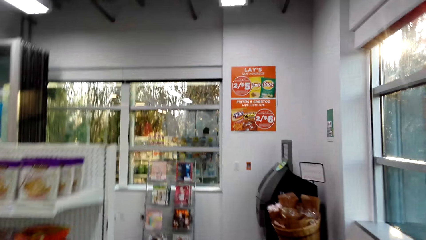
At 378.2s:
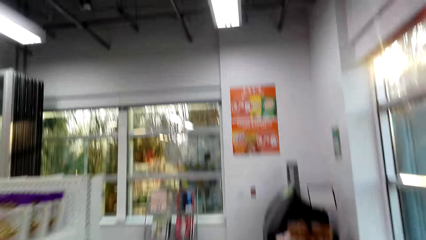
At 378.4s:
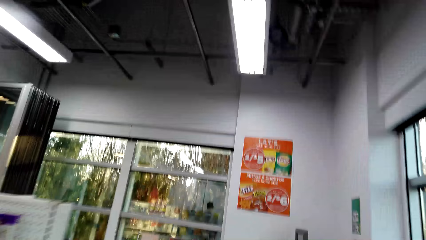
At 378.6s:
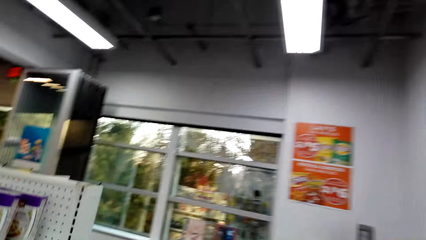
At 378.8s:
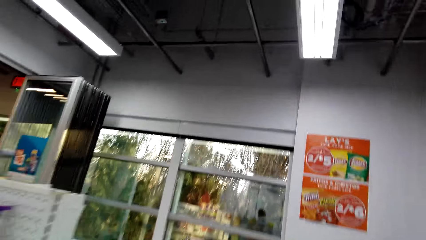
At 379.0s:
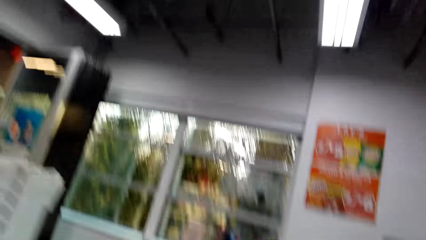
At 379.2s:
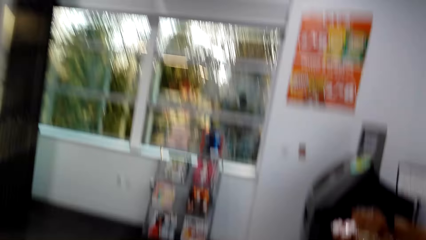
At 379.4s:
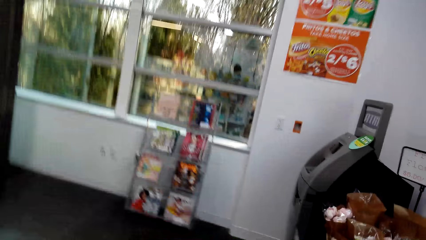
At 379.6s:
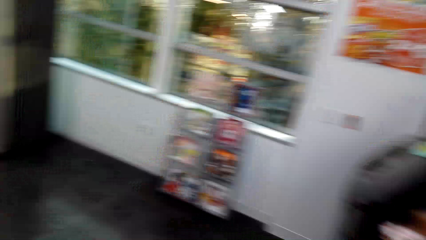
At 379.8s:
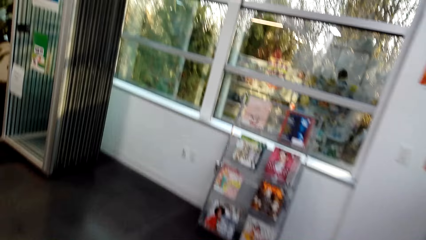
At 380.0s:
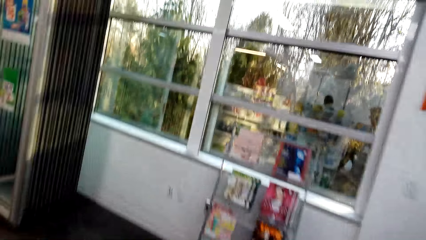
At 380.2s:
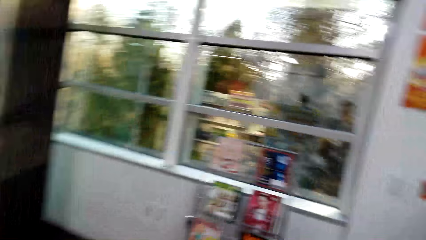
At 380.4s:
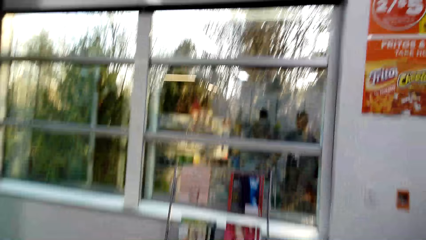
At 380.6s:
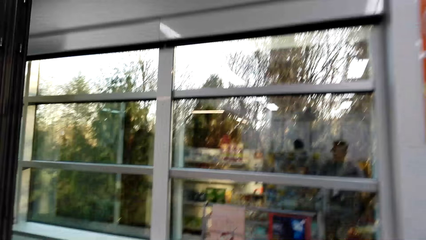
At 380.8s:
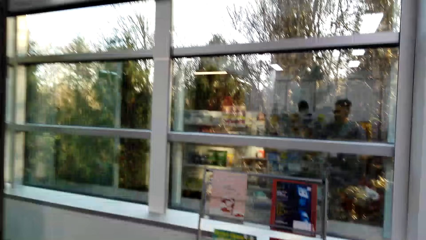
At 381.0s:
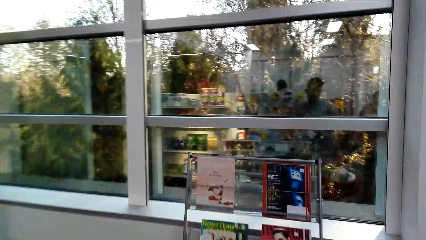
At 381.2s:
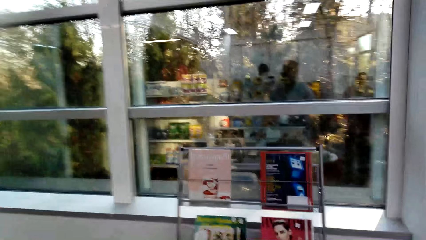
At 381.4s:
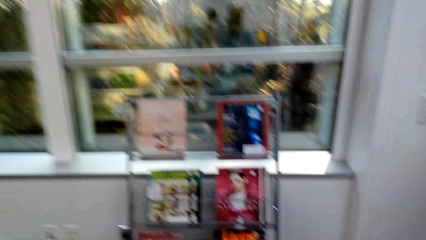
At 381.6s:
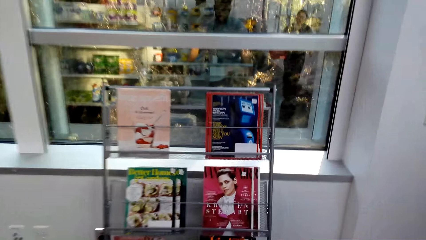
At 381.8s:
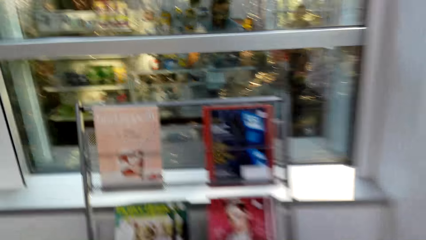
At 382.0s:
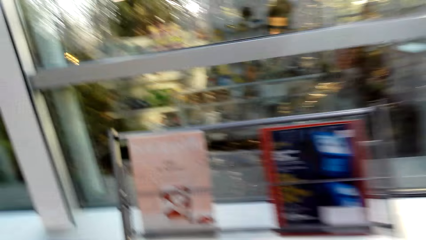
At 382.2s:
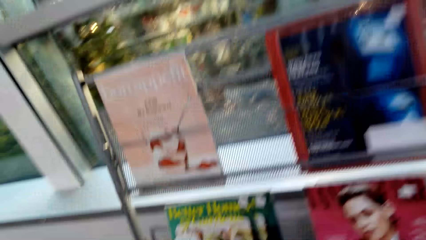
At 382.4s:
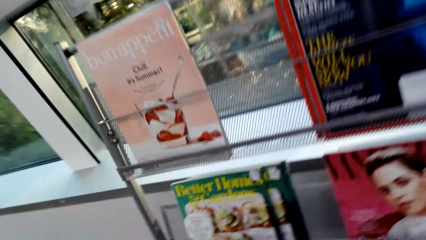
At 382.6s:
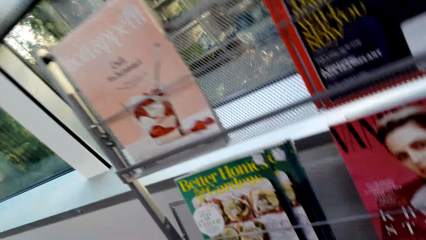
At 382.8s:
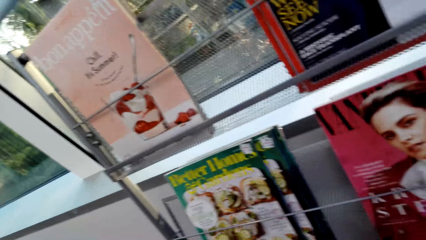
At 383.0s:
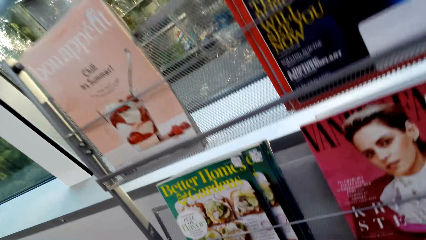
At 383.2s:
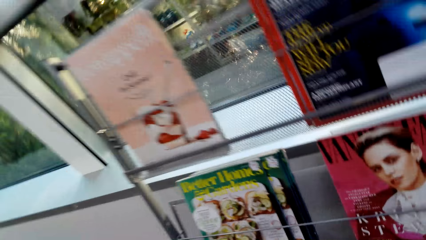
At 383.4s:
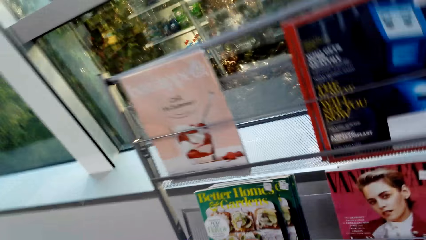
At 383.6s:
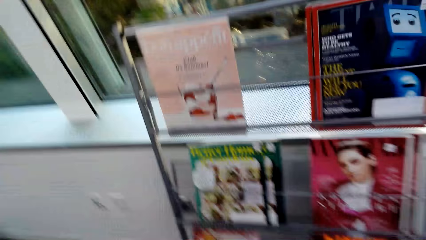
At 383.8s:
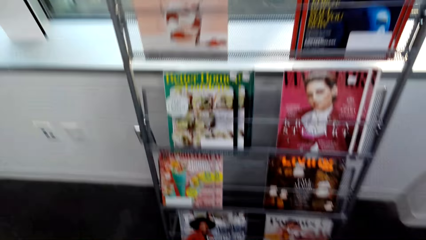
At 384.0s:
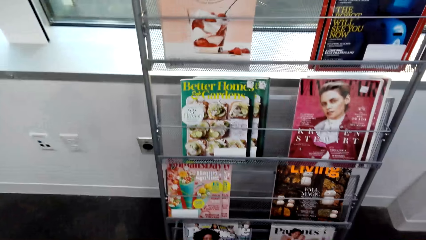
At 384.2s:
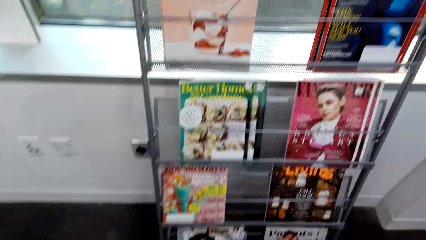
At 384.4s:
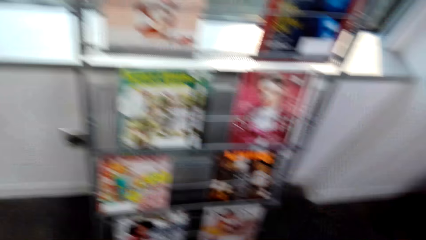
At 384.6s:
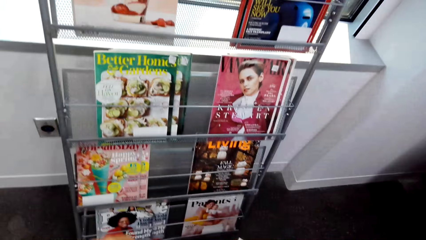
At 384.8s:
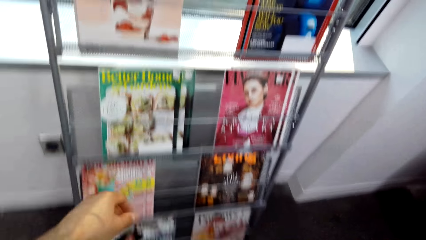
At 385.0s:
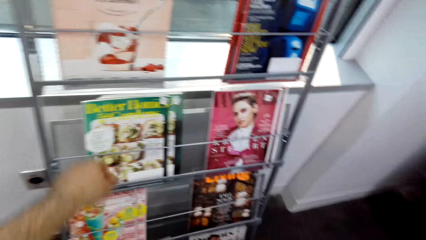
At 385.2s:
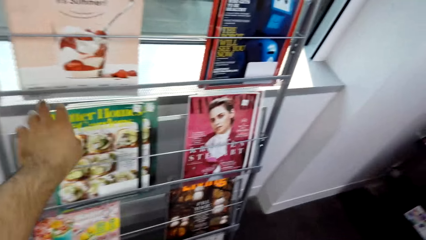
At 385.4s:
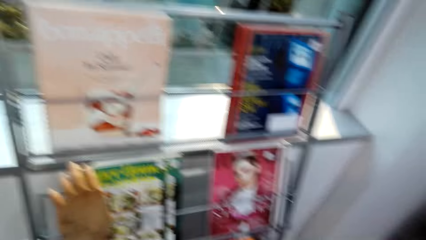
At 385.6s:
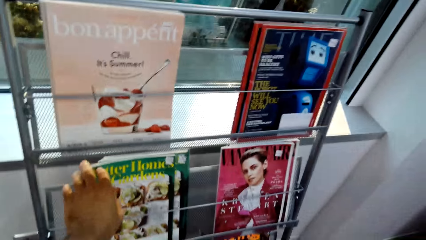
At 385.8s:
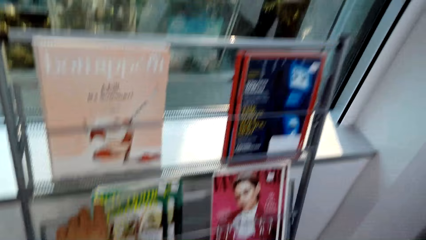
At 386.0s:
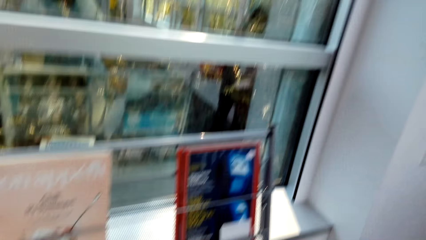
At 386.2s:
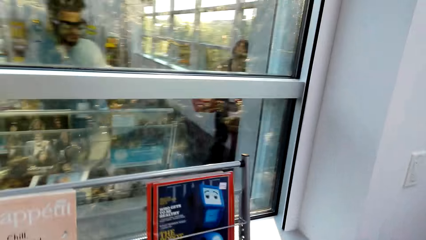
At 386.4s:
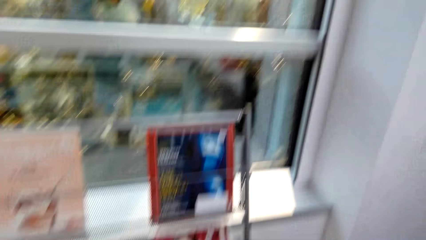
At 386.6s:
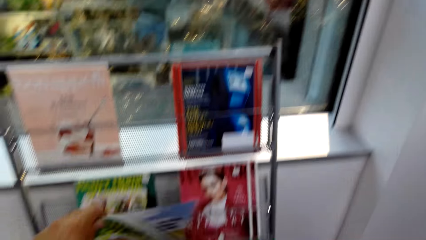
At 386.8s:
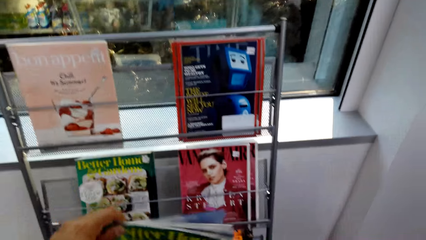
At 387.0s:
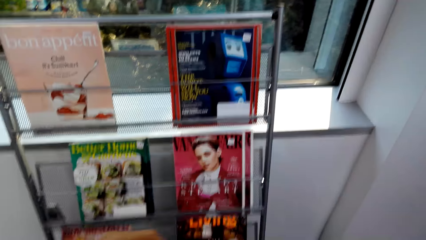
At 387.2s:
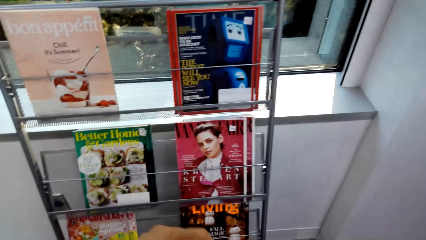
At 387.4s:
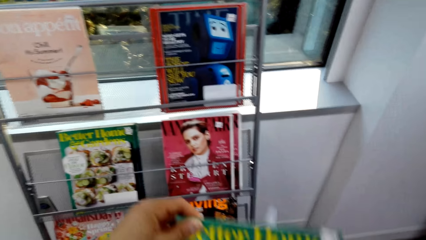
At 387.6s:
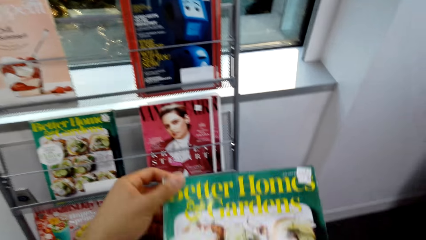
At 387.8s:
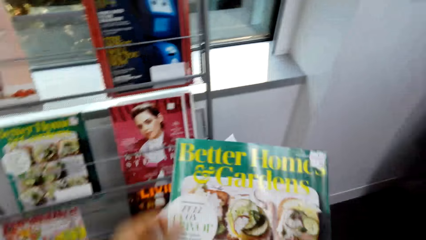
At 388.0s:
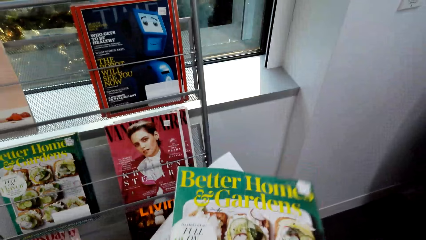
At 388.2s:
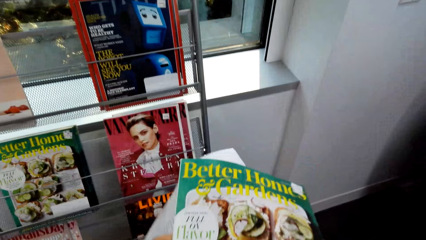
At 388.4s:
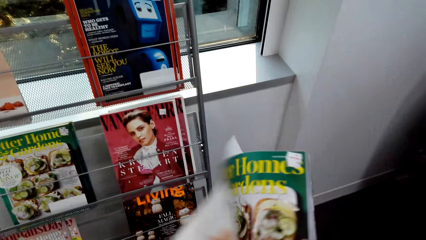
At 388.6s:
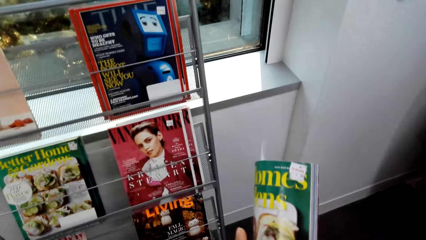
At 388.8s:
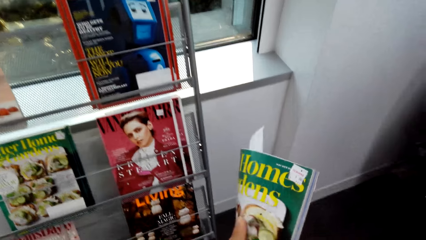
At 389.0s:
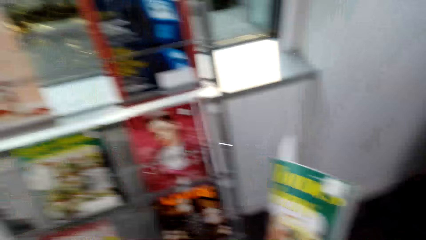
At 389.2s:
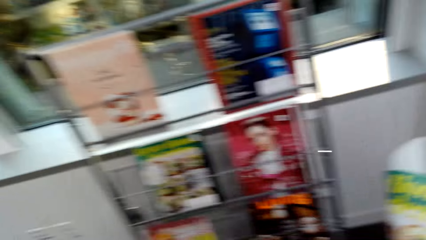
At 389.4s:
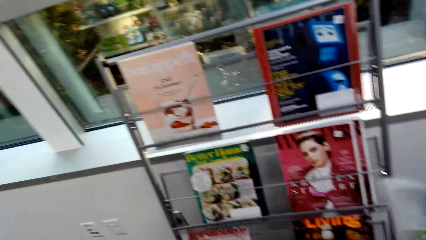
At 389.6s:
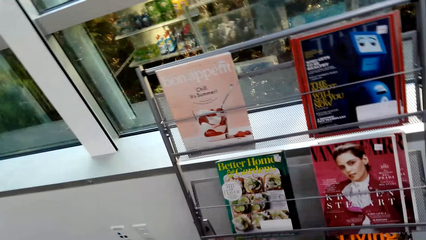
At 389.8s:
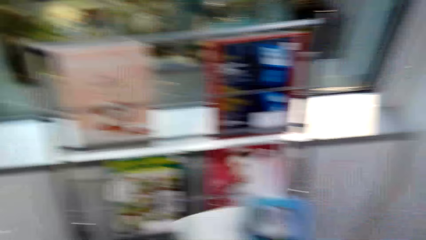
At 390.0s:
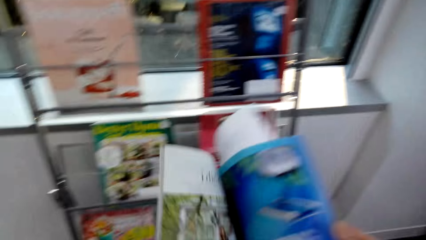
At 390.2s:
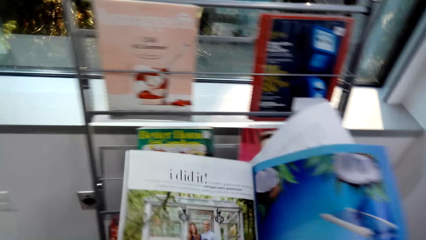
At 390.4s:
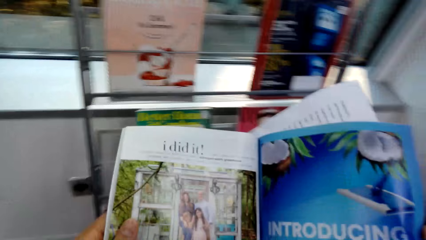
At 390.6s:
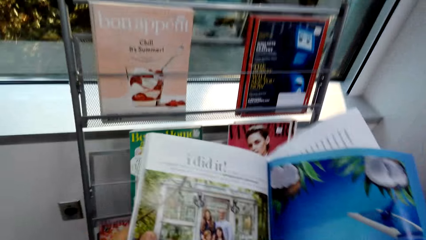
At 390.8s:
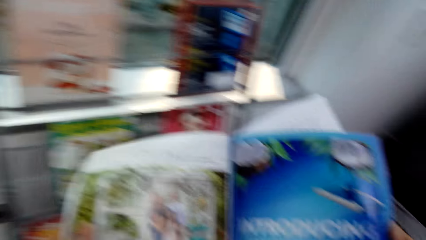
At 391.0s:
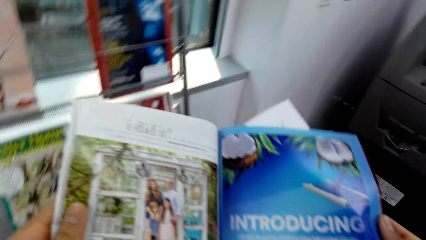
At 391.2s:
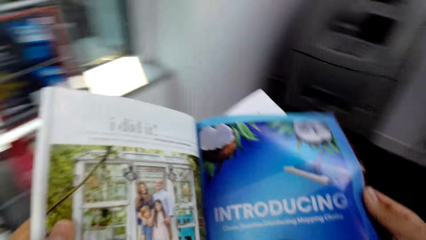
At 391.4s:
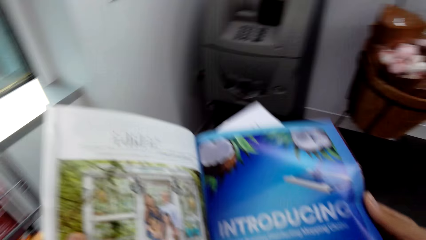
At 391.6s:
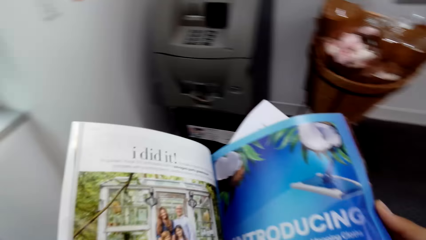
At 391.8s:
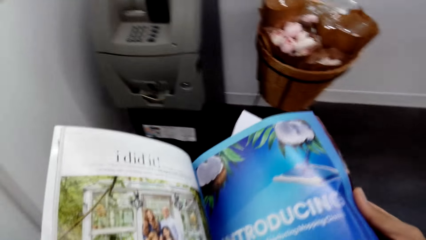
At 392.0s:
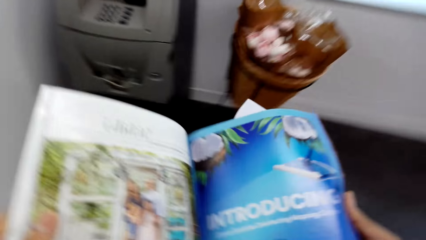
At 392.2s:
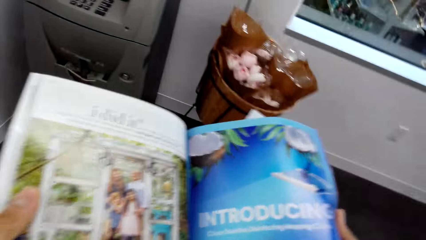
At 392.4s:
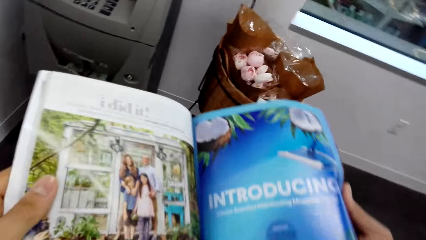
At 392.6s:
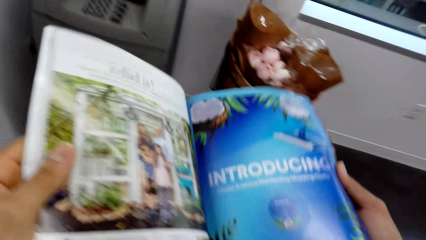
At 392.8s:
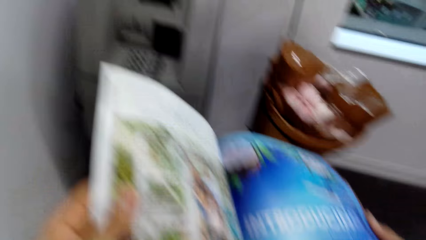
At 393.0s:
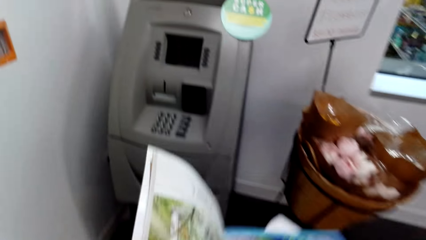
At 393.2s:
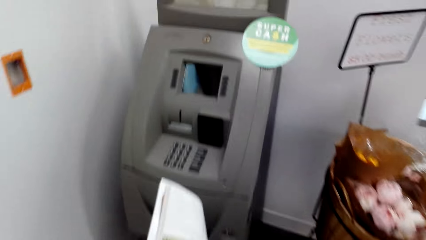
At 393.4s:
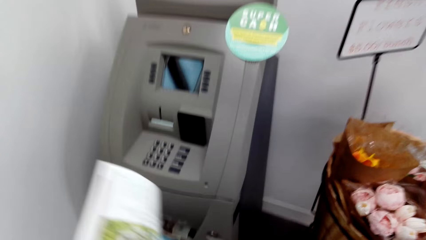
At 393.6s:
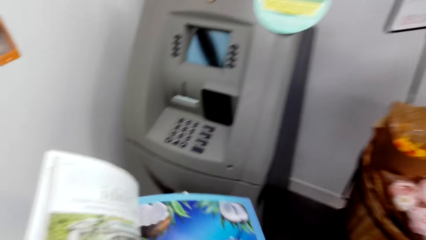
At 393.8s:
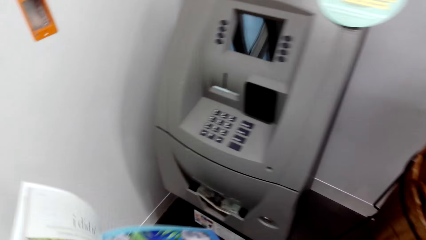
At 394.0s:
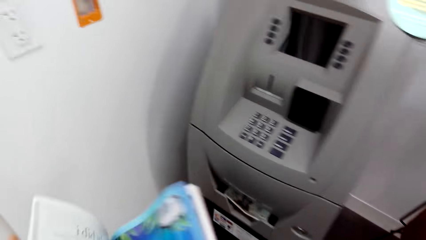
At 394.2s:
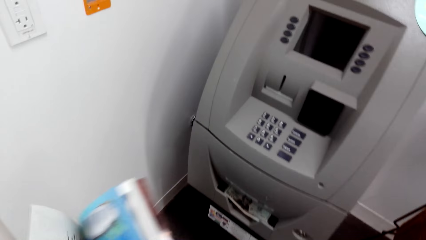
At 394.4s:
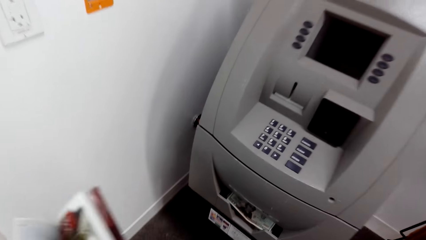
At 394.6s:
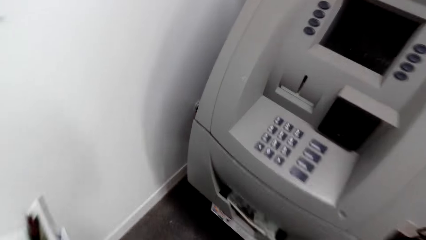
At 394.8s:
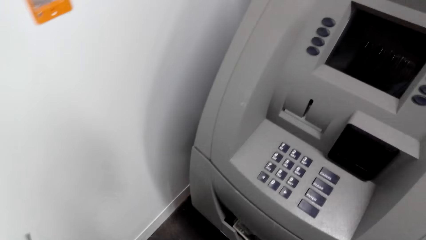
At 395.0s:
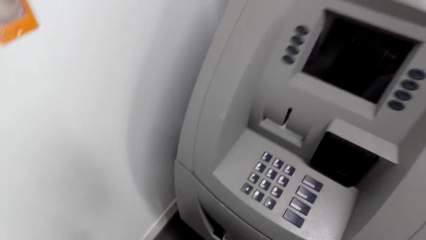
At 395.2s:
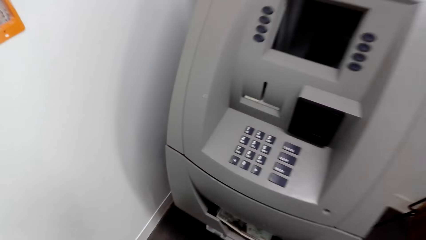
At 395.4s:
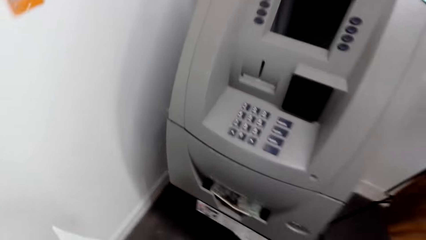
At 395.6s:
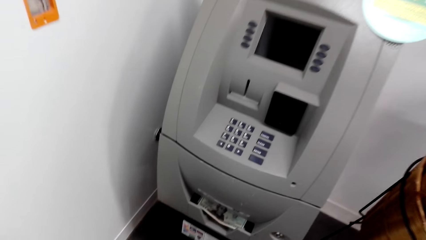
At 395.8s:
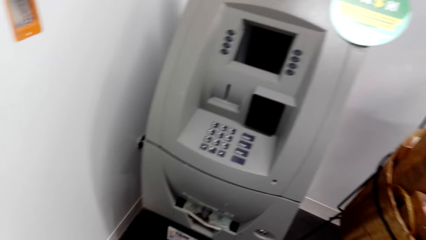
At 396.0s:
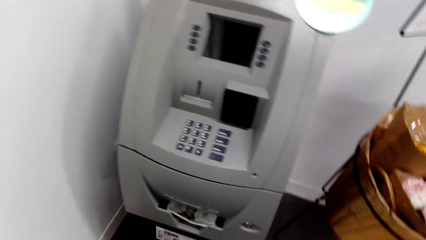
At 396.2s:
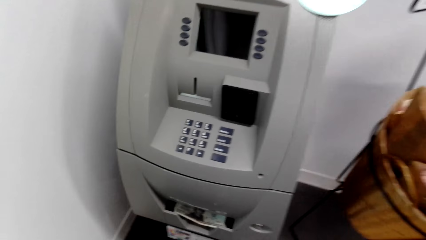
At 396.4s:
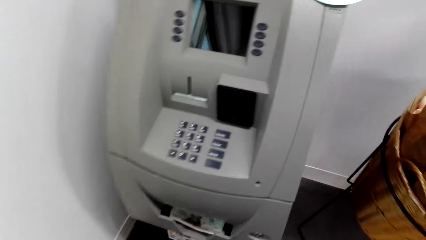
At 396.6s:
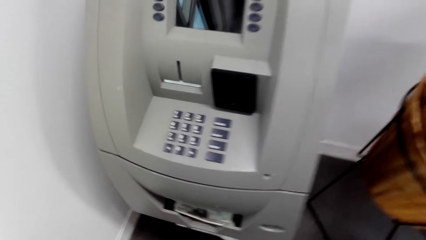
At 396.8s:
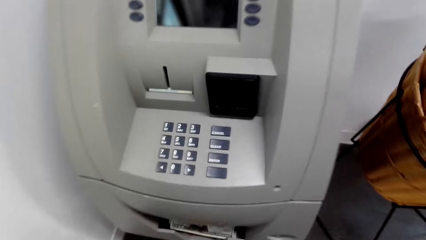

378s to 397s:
The camera wearer walks around. They look at the books or magazines. They pick up a book or magazine from the shelf. They hold the book with a hand. They open the page of the book. They read the book. They look at the ATM.
